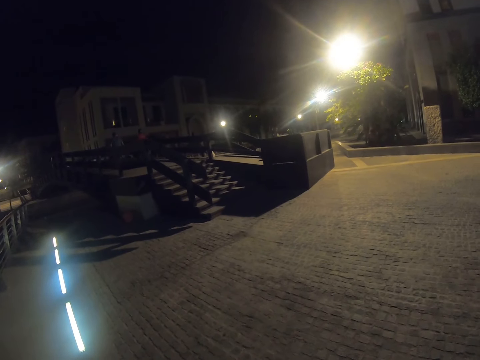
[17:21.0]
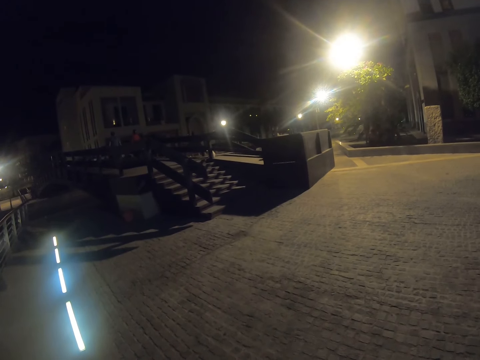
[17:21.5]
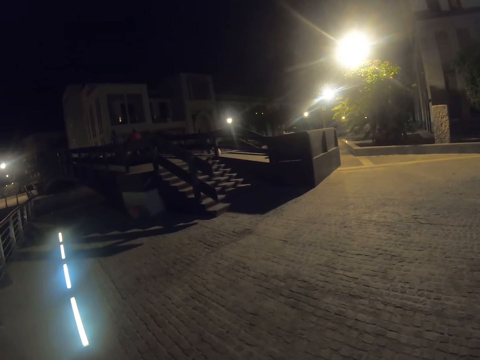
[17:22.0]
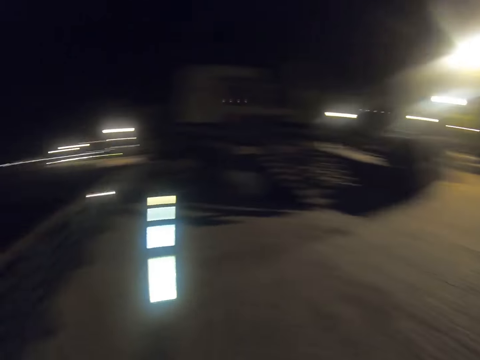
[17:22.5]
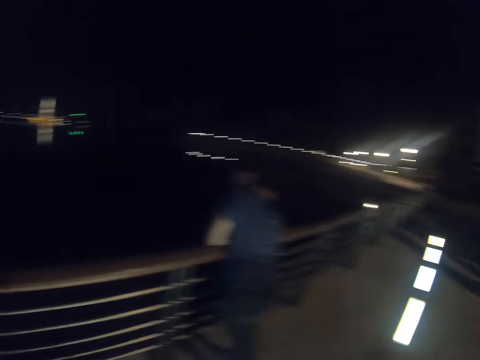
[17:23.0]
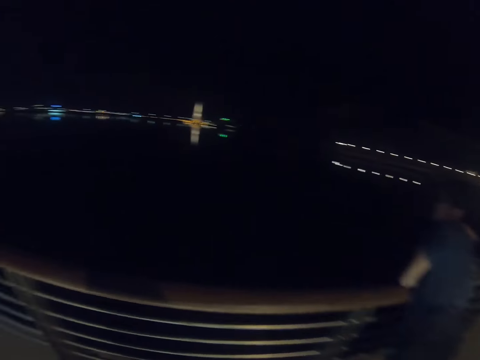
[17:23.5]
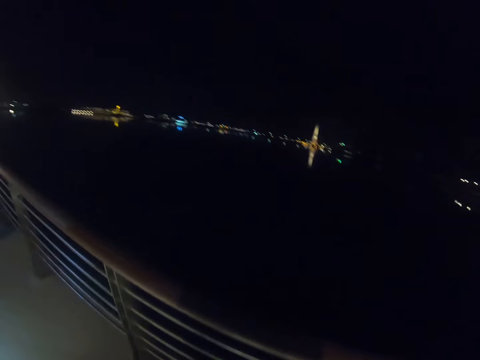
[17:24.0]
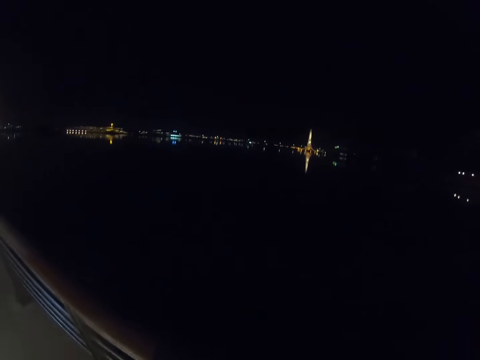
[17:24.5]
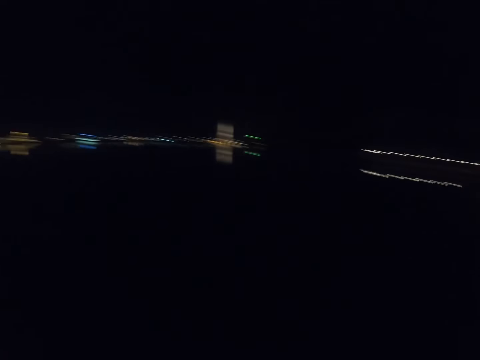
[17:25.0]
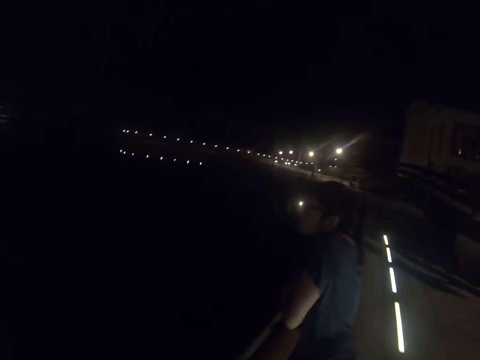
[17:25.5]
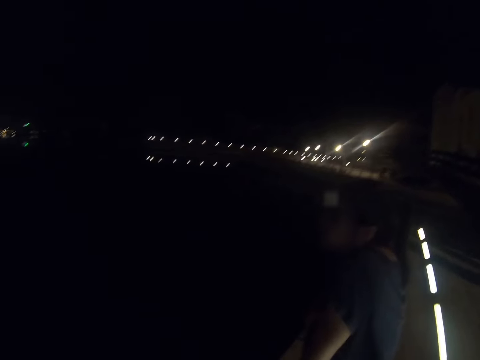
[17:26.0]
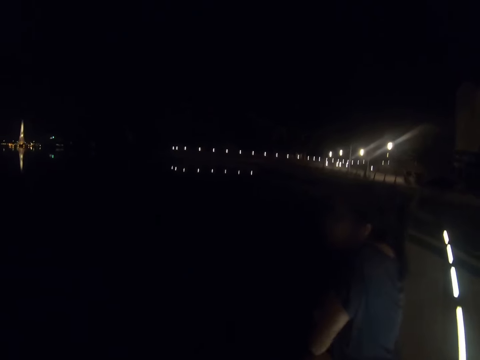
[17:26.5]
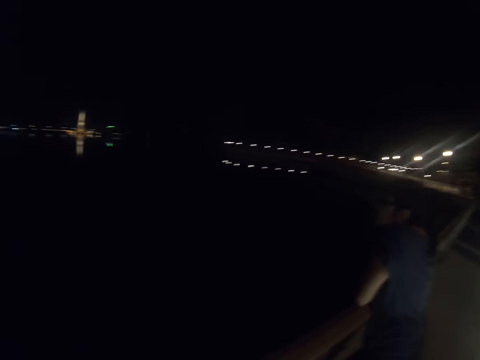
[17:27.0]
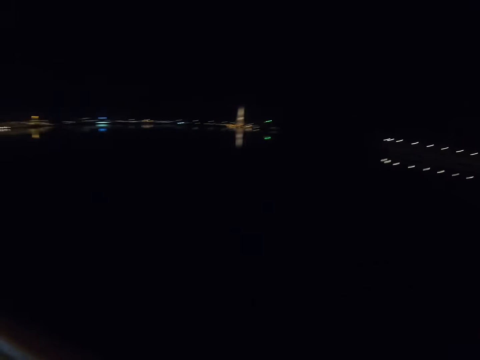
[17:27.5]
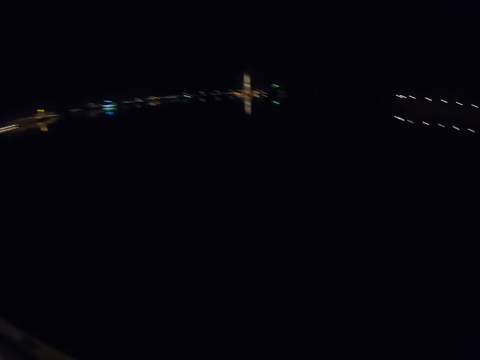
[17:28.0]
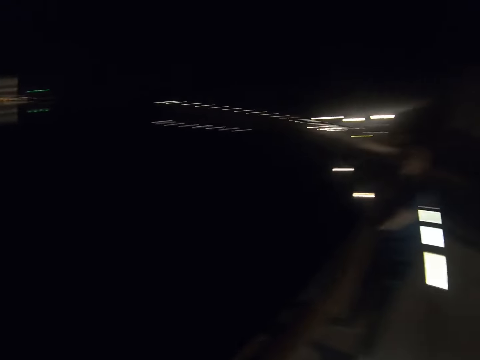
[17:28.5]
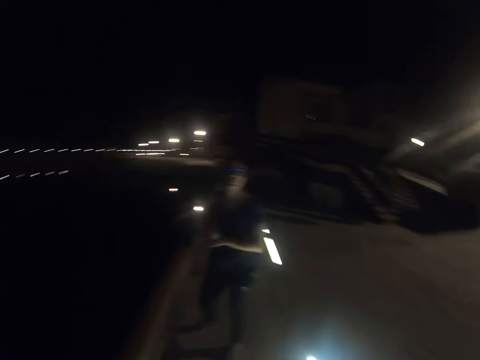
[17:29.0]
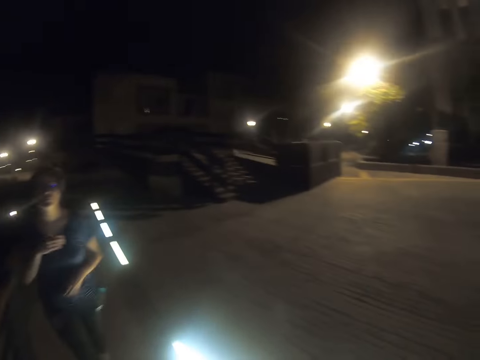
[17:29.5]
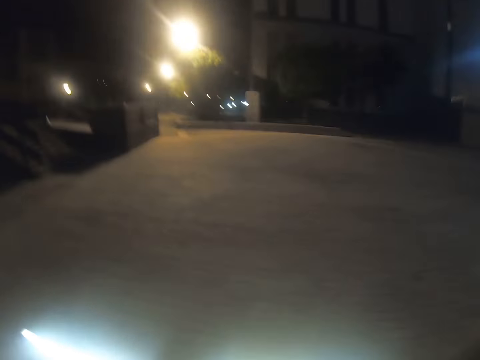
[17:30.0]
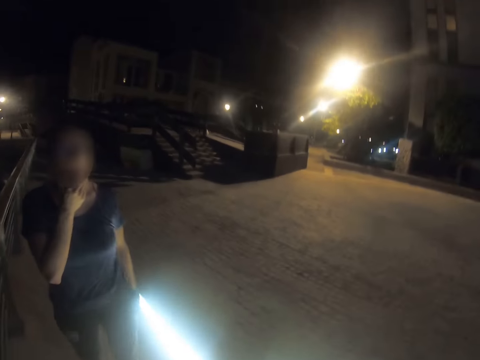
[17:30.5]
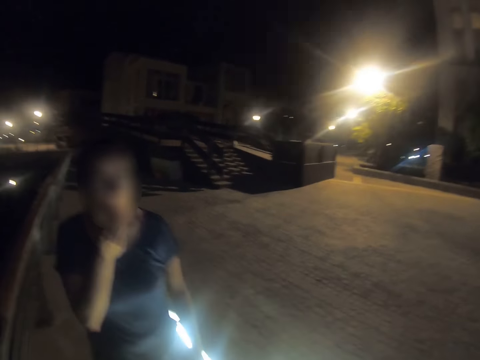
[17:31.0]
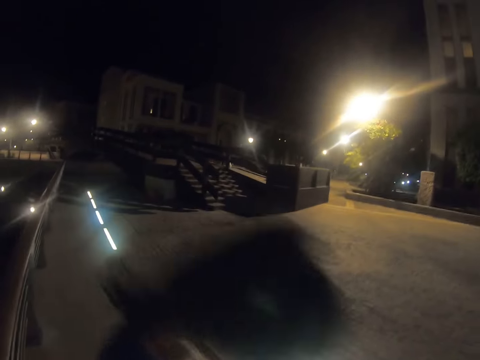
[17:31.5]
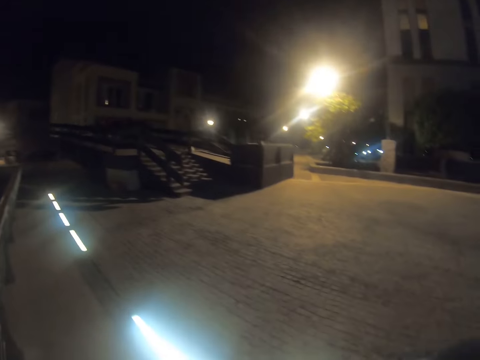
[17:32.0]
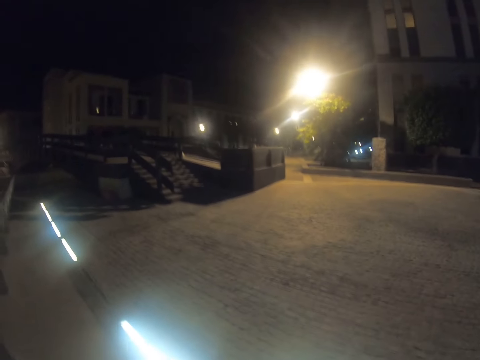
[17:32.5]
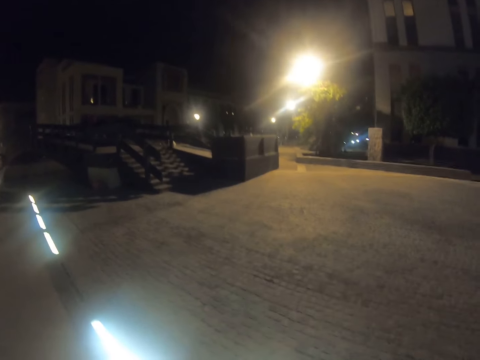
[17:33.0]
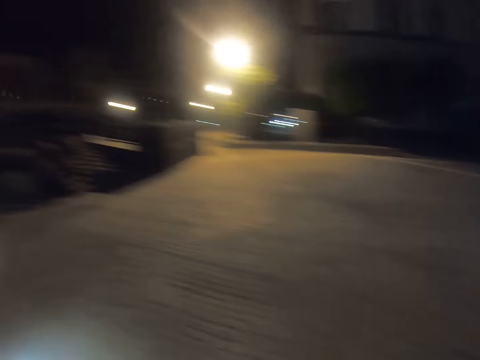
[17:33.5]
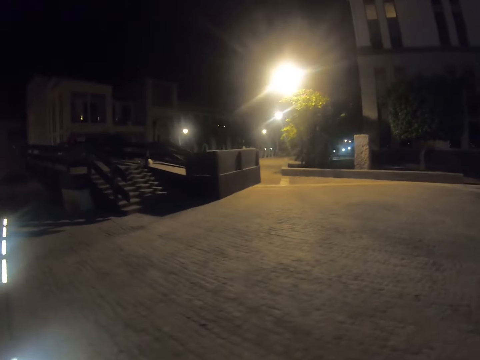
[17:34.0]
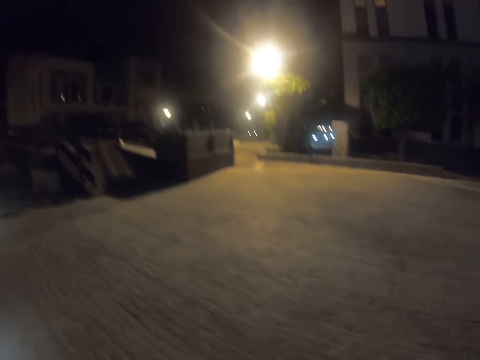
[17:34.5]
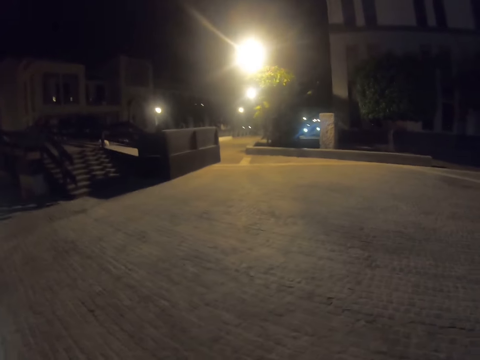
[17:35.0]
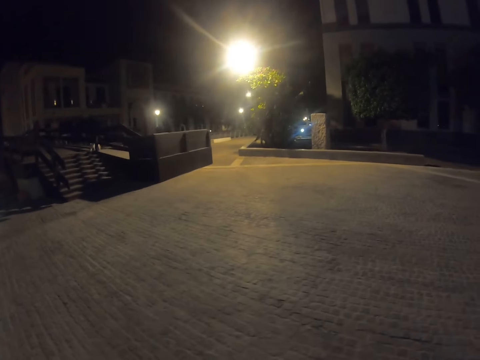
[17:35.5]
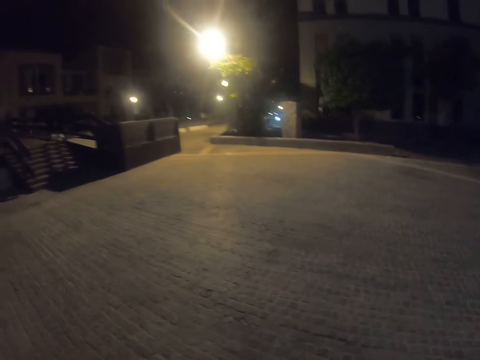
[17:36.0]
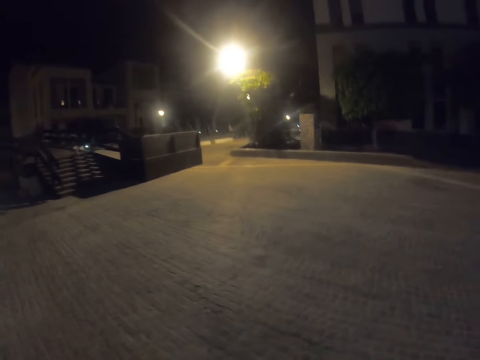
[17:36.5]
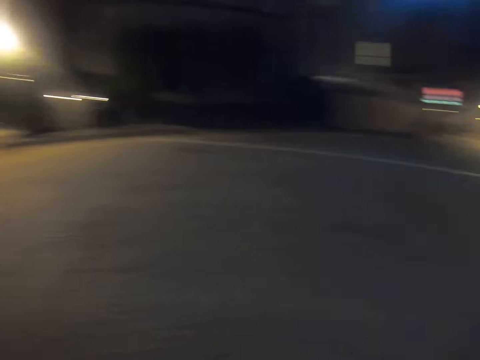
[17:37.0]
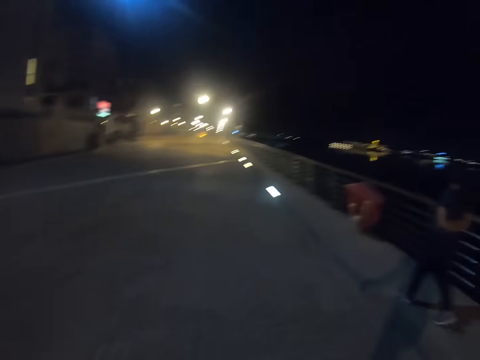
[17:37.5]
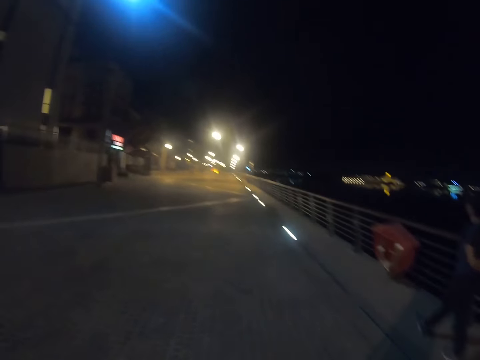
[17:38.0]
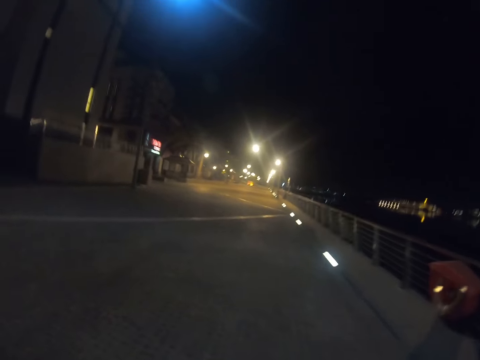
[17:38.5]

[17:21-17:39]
The camera wearer looks around. A person looks at the camera wearer. The person touches the face. The camera wearer looks around. They walk on the pavement.

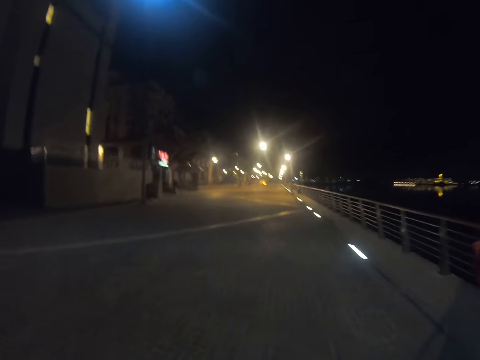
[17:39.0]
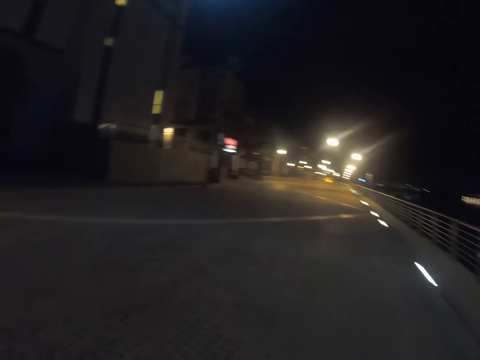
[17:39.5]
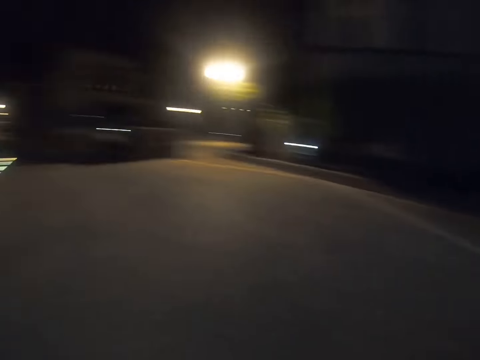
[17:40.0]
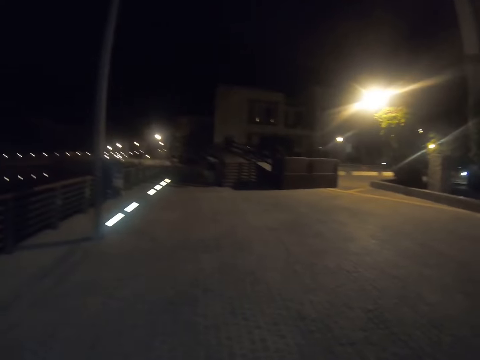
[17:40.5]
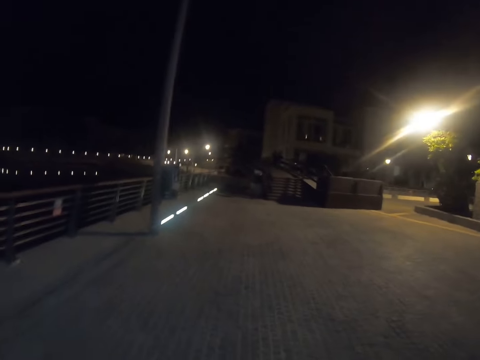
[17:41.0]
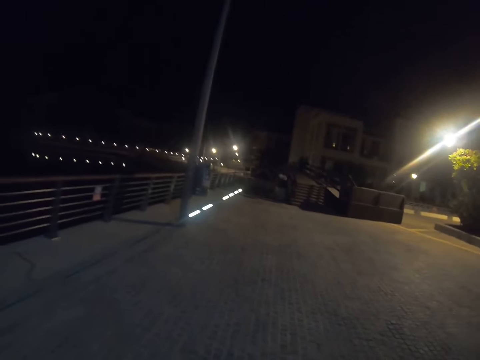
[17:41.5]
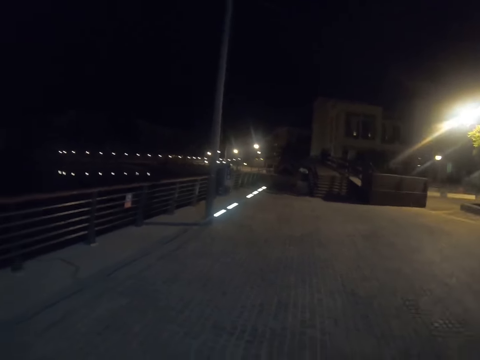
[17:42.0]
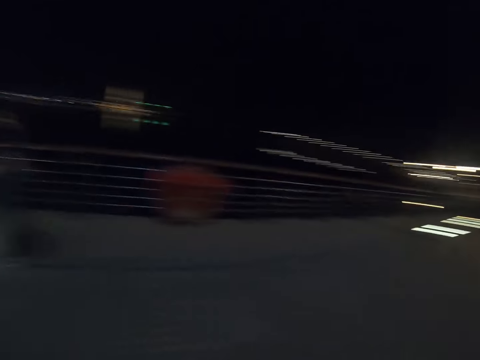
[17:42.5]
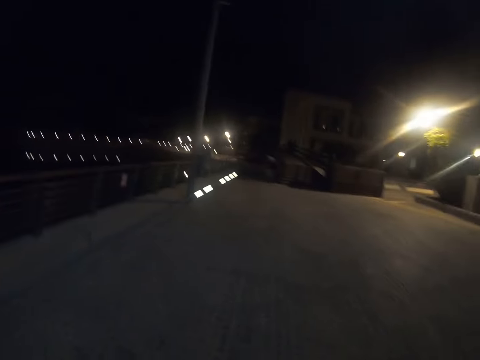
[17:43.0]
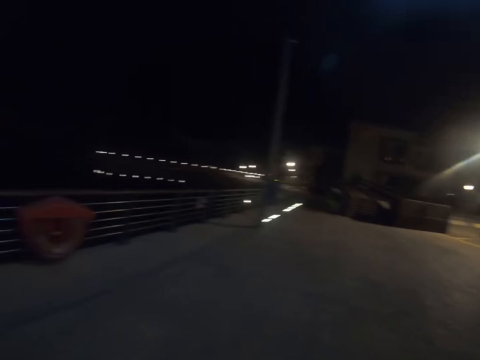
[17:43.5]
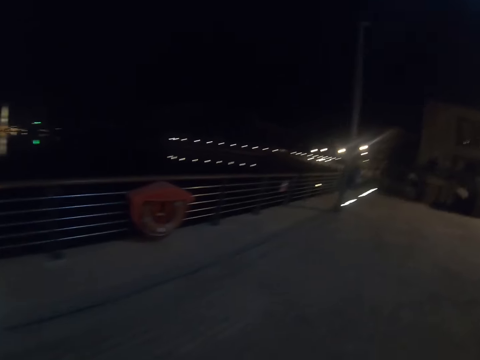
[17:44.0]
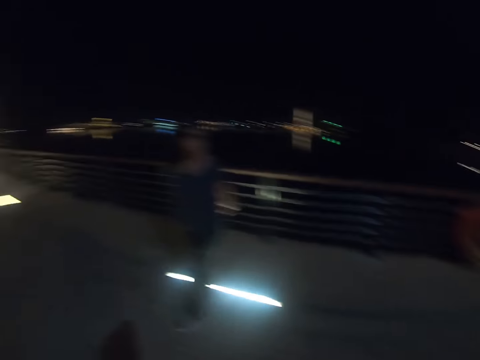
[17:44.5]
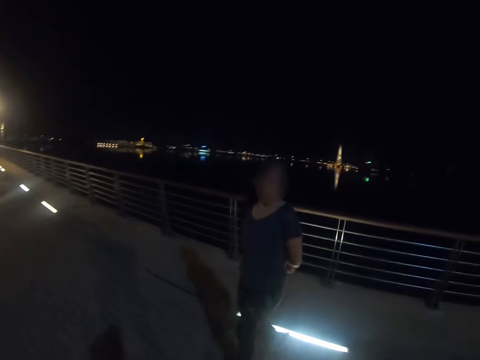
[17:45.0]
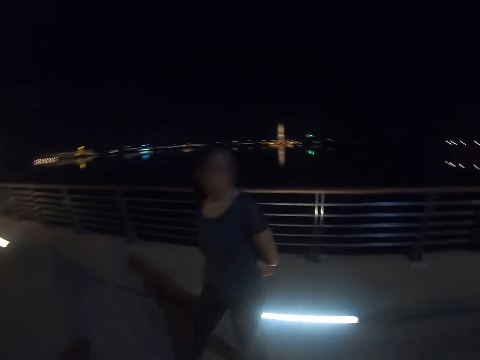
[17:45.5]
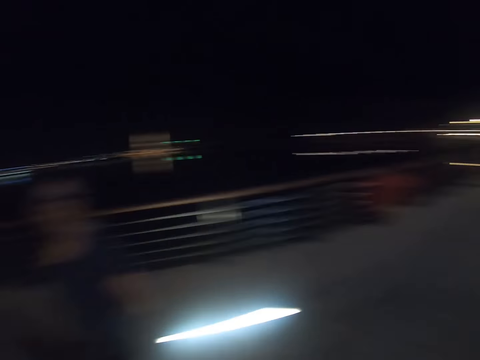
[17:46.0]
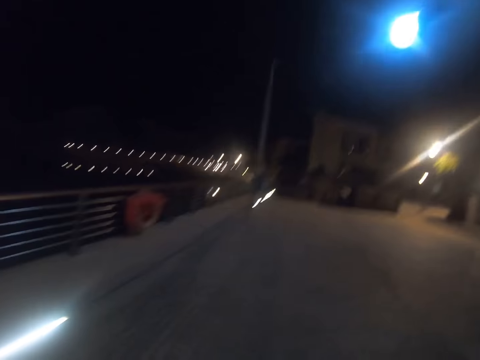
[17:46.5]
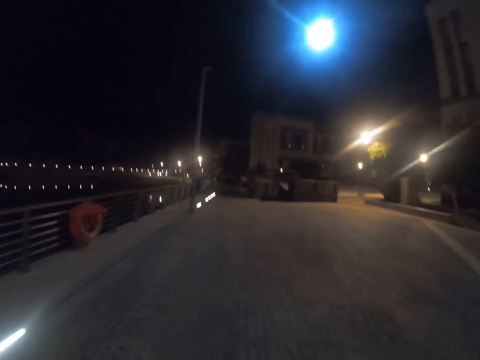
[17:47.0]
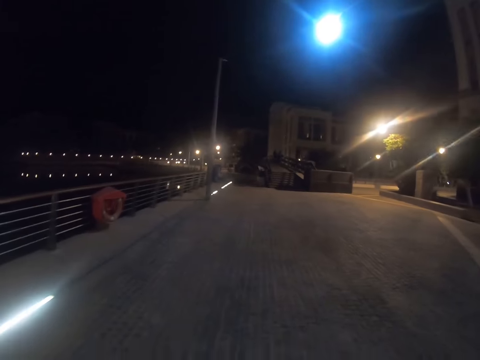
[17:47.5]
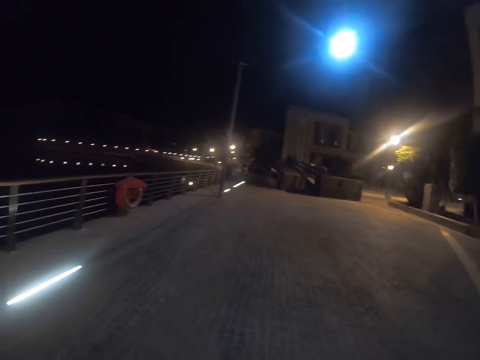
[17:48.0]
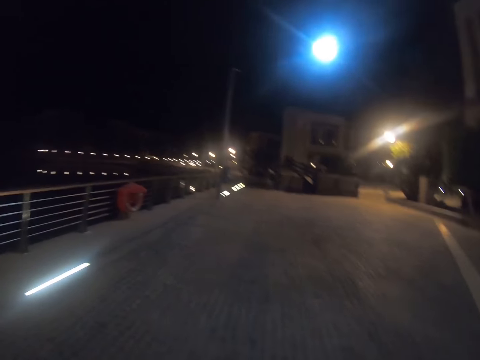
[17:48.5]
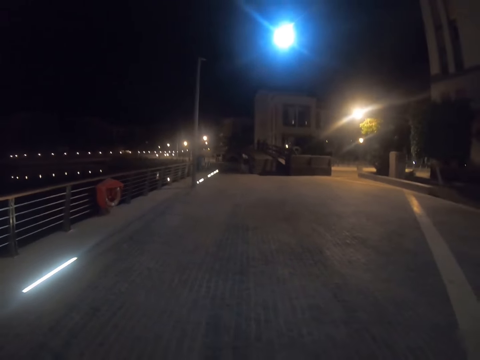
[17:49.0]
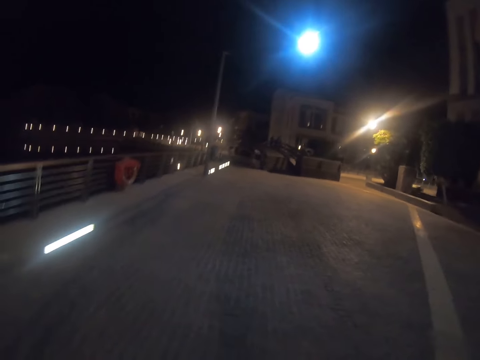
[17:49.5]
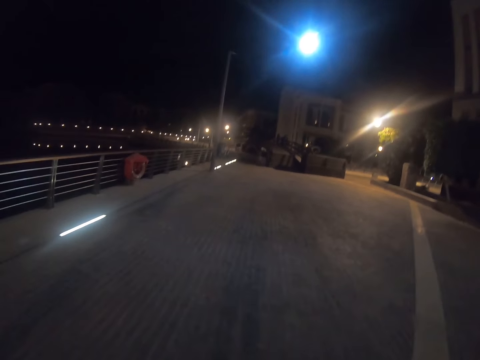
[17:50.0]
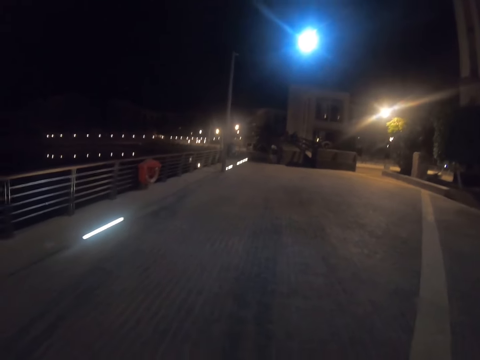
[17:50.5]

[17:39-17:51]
The camera wearer looks around. A person walks around. The camera wearer looks around.
